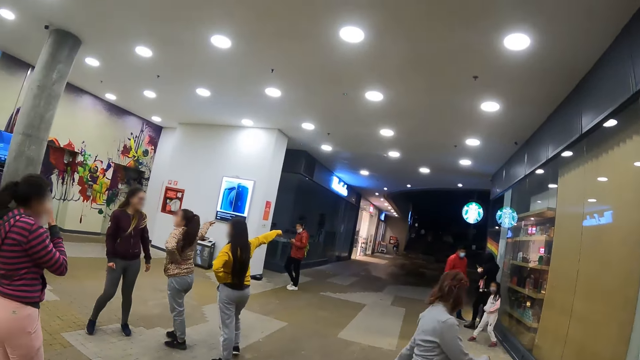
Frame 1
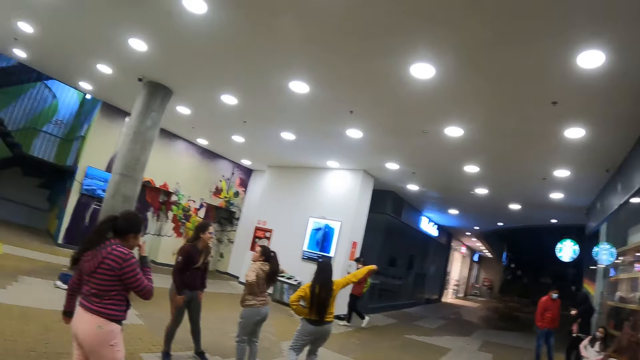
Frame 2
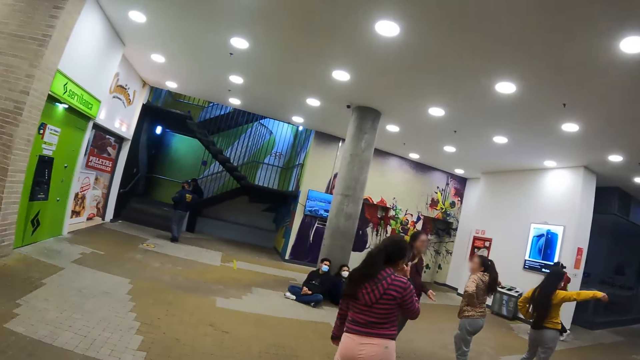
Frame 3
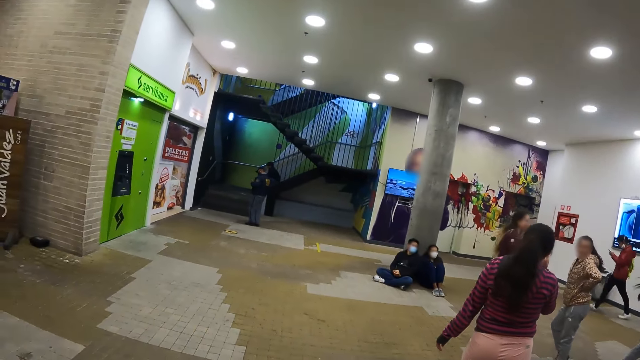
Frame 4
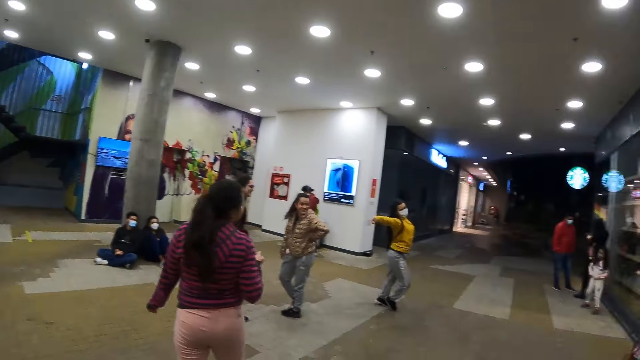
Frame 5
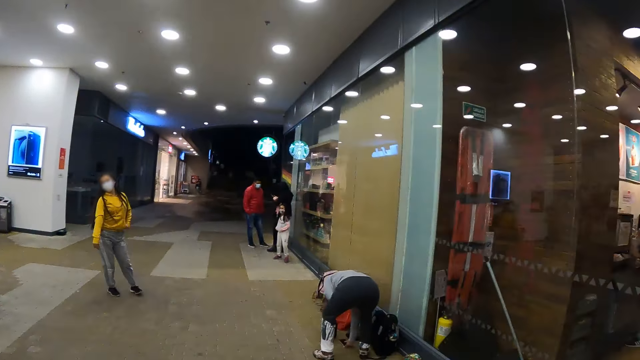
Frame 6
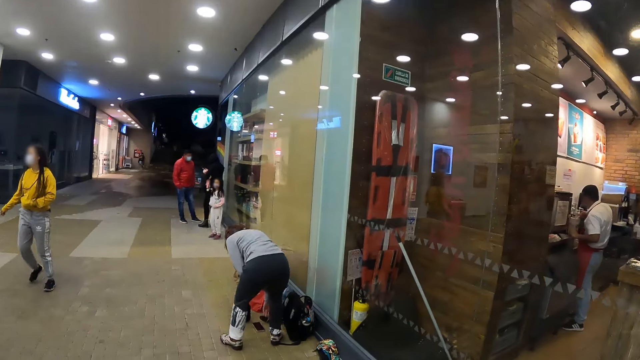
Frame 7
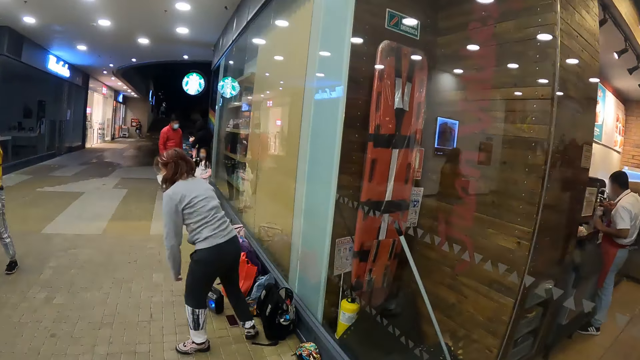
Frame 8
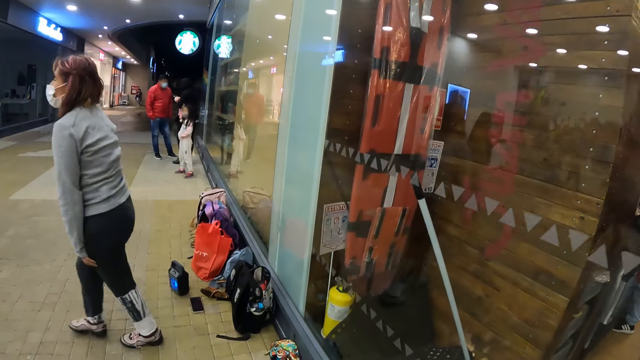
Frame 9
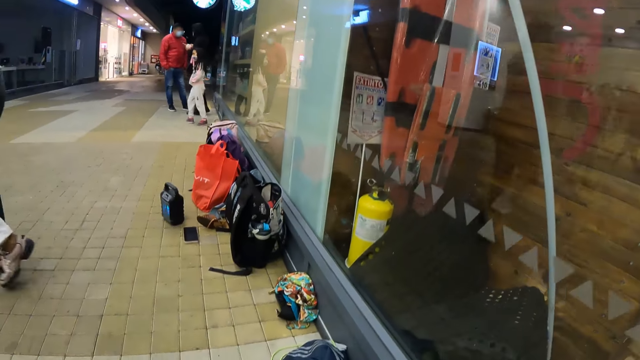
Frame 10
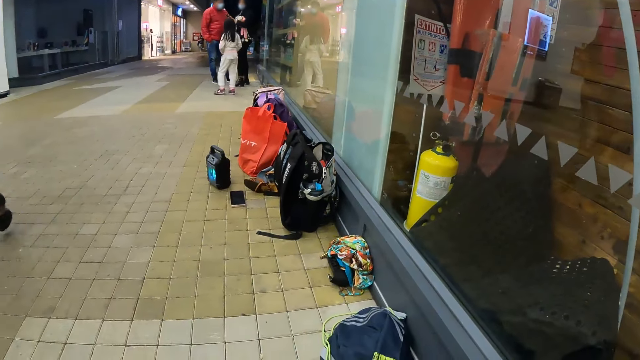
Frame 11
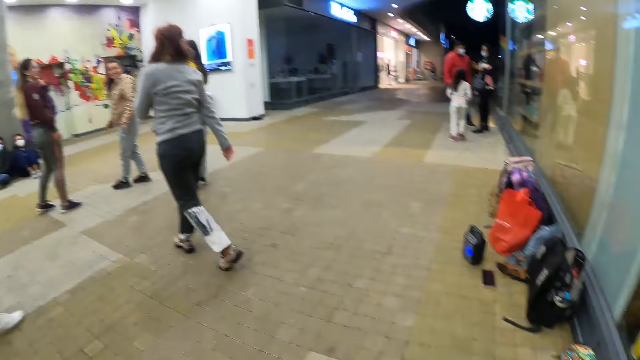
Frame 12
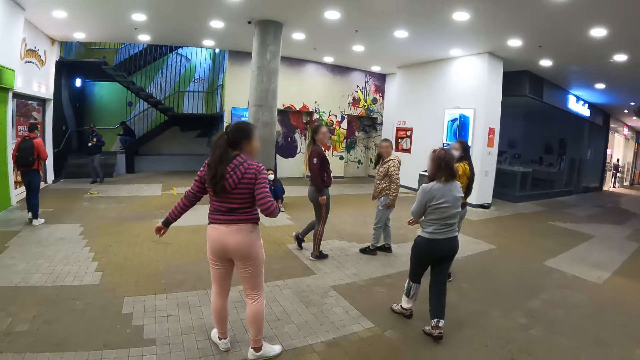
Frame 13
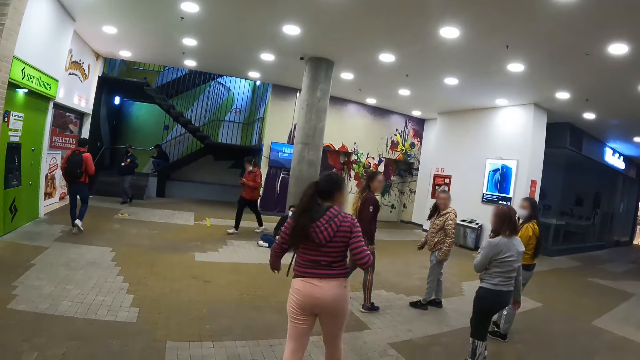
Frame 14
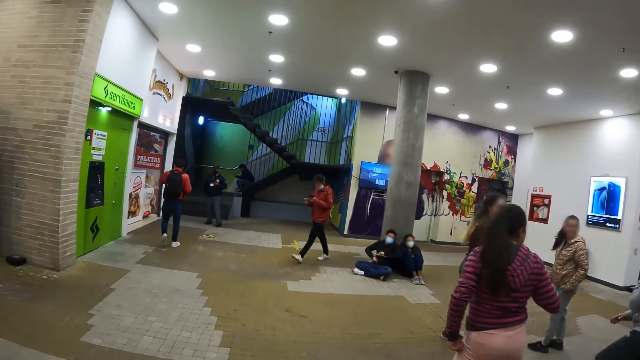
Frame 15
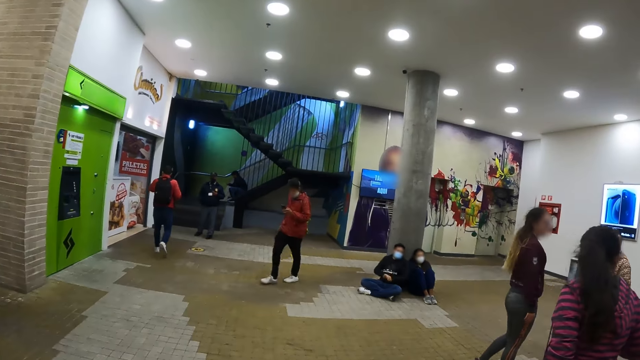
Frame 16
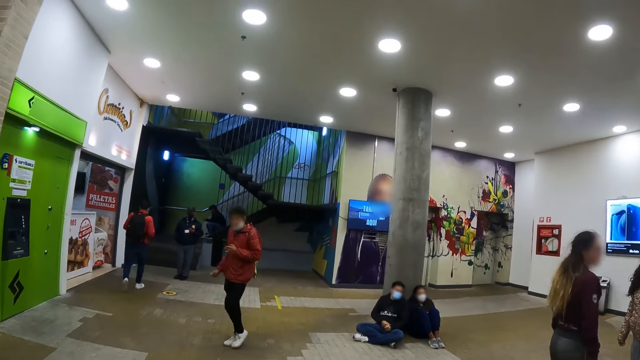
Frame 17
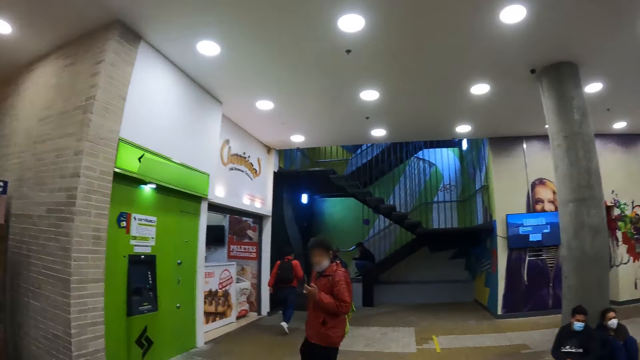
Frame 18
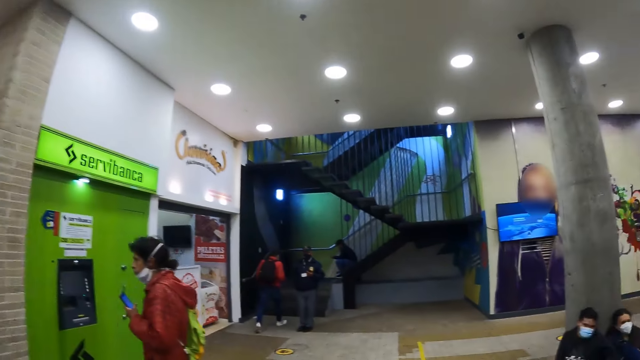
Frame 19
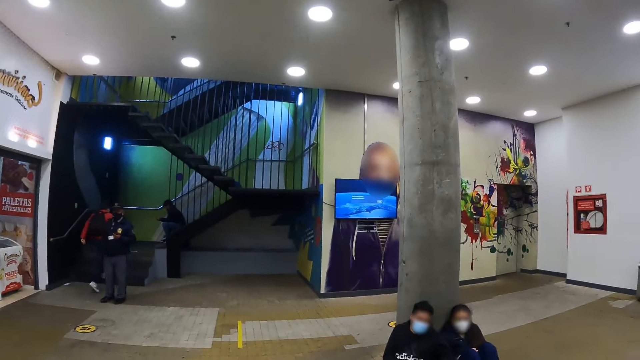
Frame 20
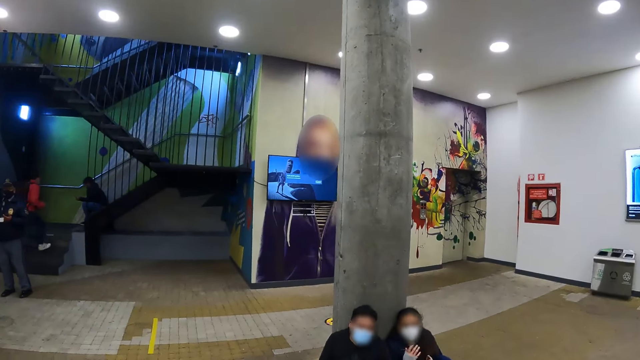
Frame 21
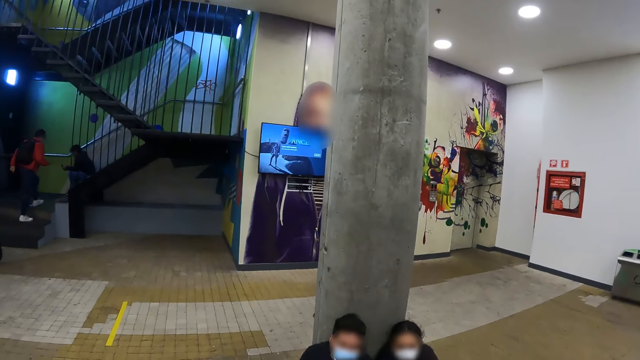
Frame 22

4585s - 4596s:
A woman walks away, taps on her phone, raises her back and walks towards her group.

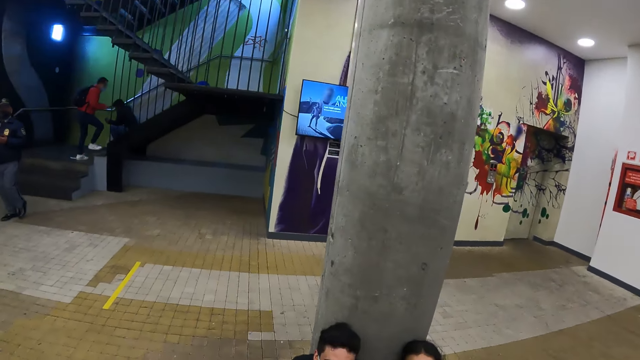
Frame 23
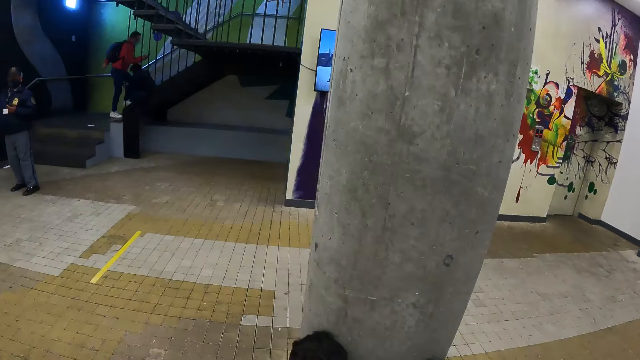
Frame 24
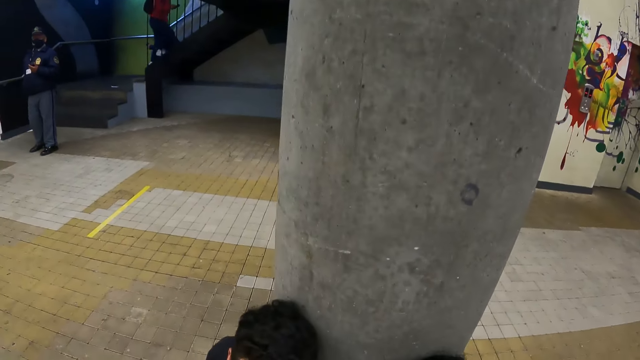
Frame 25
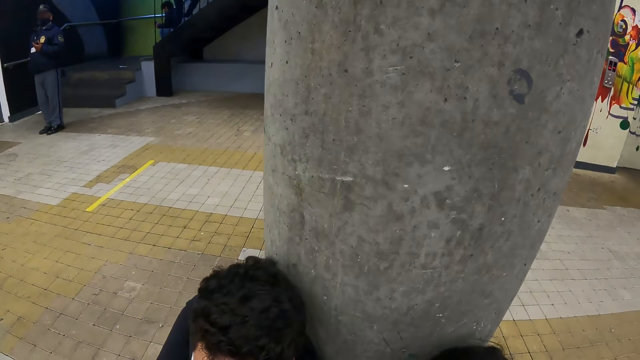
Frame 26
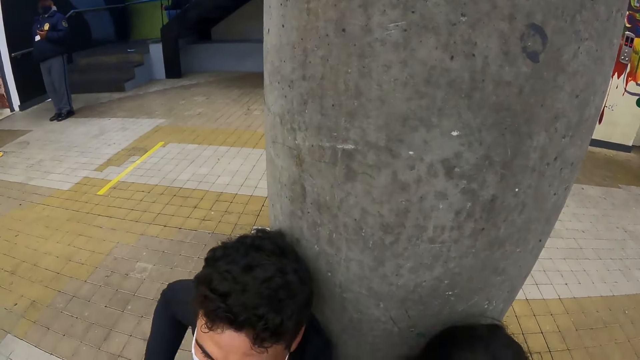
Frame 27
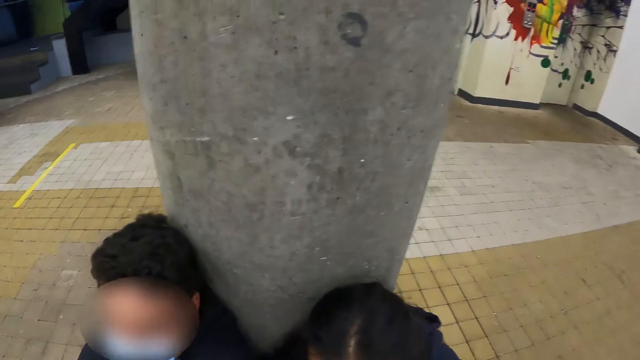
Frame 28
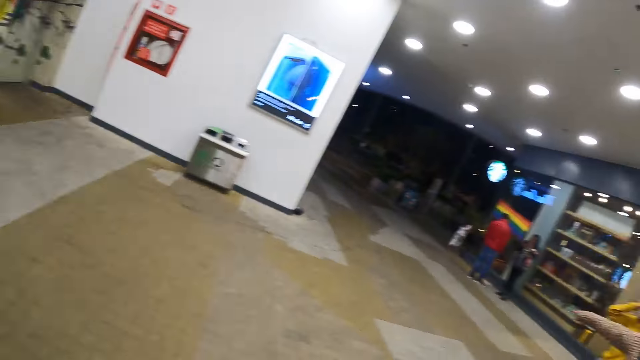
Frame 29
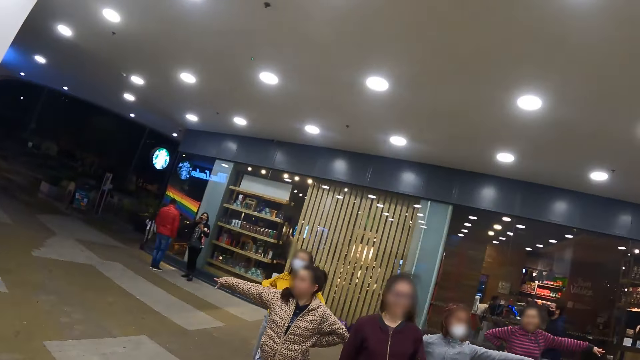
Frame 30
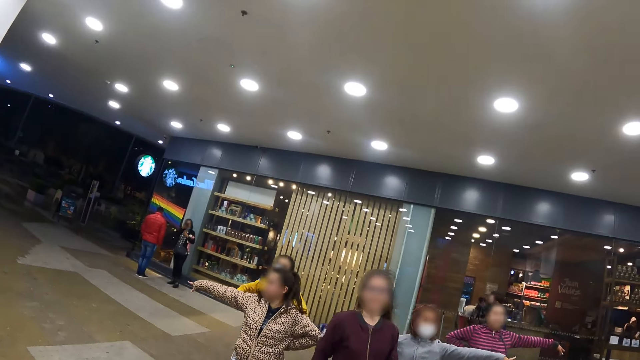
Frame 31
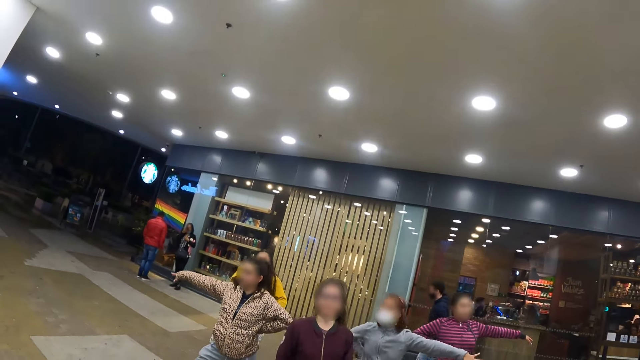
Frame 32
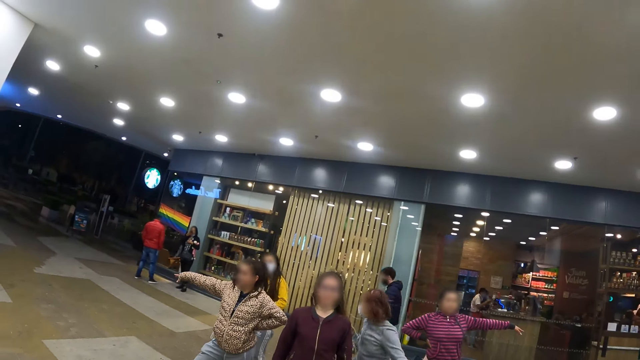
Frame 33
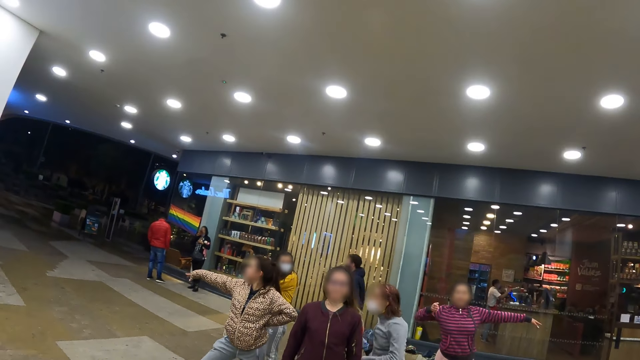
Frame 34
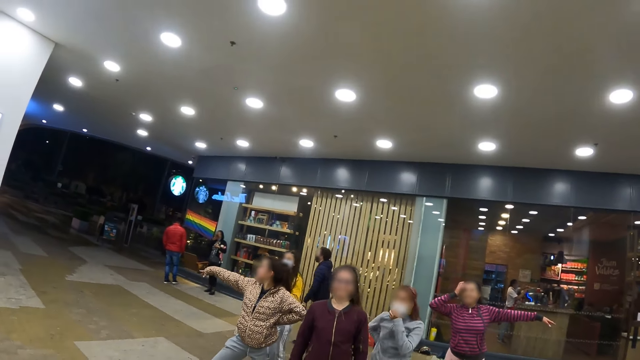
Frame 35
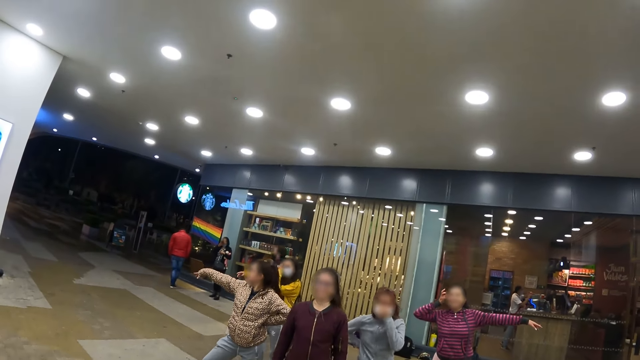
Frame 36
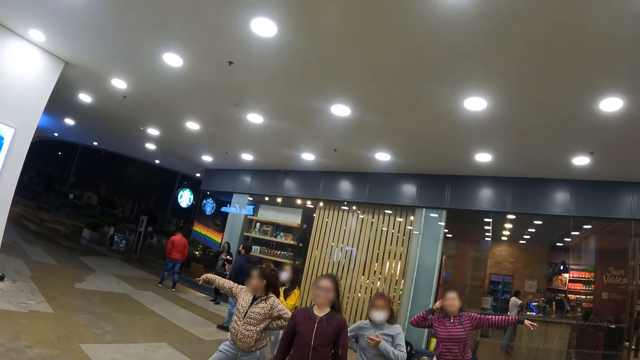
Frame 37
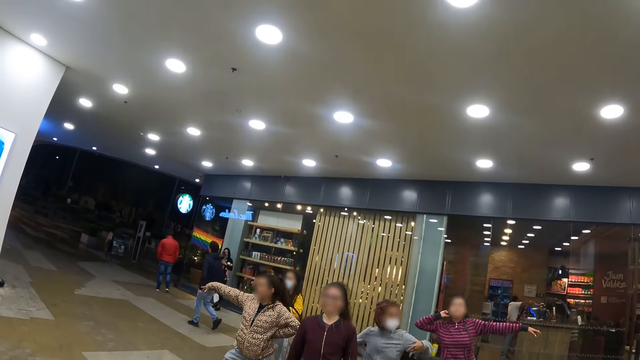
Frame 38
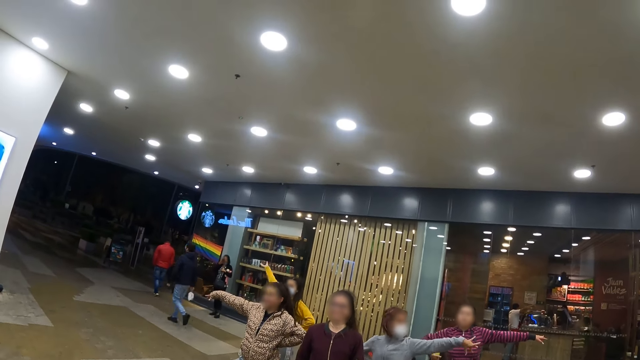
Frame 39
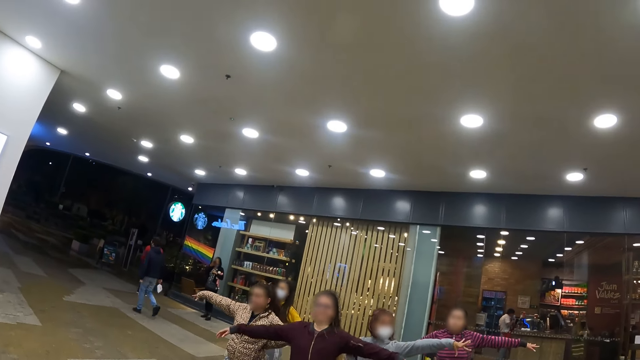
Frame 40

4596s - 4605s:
The camera wearer looks around the building. A woman stretches her hand. Another woman stretches her hand.
